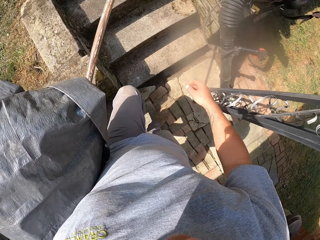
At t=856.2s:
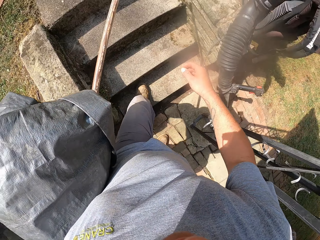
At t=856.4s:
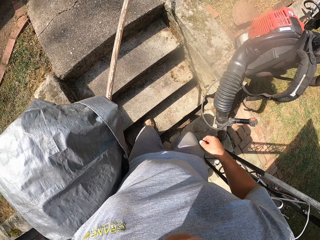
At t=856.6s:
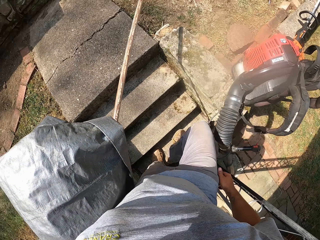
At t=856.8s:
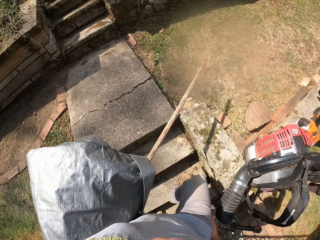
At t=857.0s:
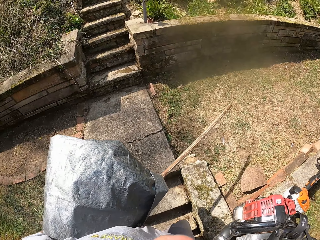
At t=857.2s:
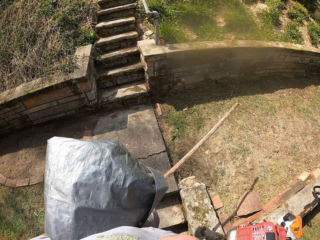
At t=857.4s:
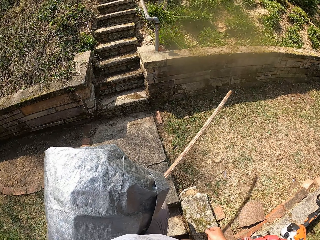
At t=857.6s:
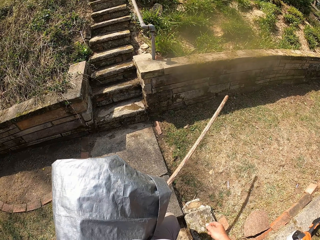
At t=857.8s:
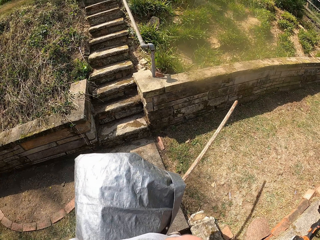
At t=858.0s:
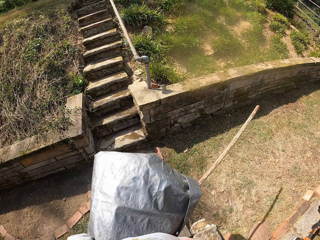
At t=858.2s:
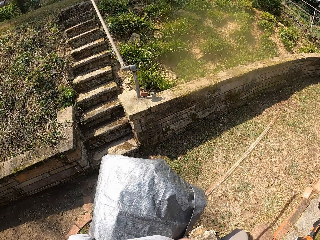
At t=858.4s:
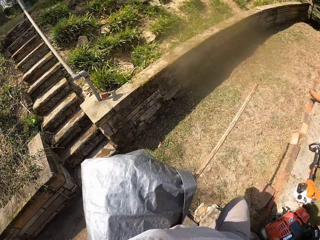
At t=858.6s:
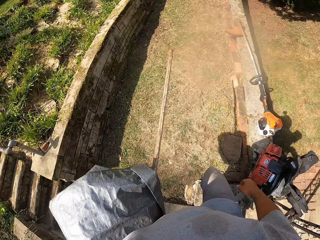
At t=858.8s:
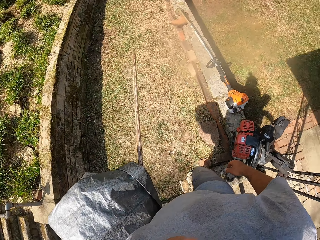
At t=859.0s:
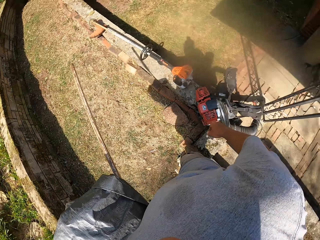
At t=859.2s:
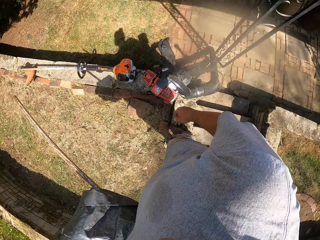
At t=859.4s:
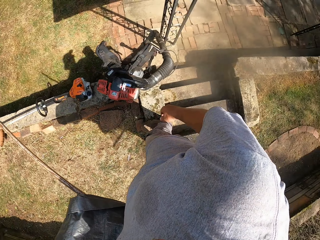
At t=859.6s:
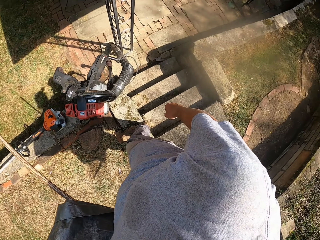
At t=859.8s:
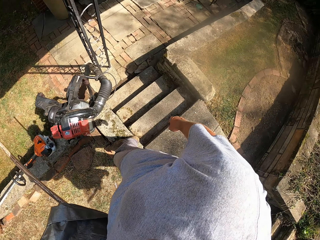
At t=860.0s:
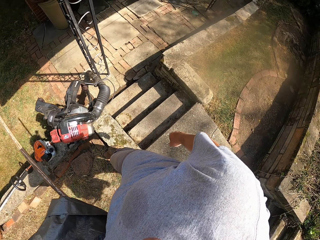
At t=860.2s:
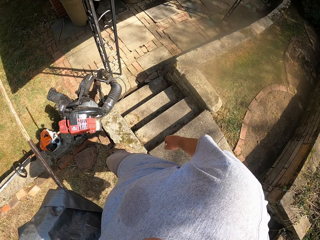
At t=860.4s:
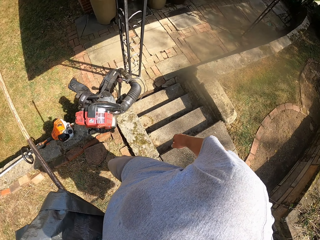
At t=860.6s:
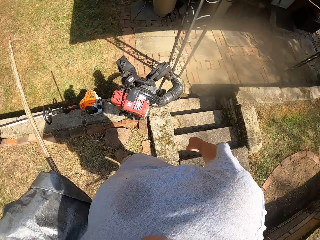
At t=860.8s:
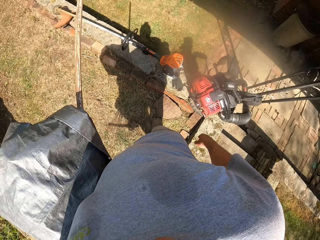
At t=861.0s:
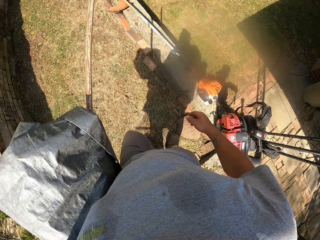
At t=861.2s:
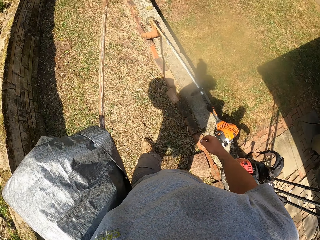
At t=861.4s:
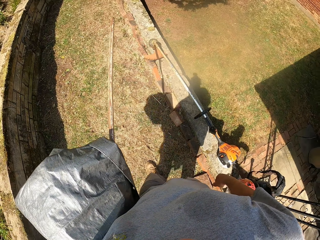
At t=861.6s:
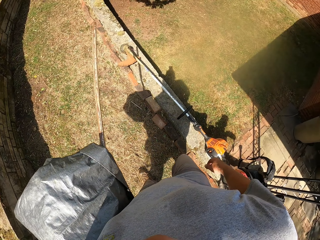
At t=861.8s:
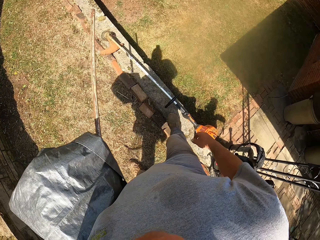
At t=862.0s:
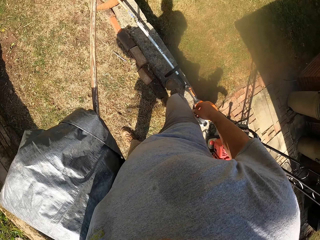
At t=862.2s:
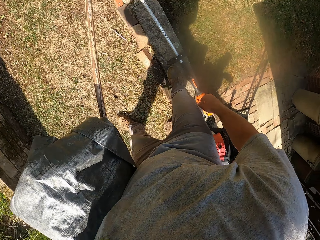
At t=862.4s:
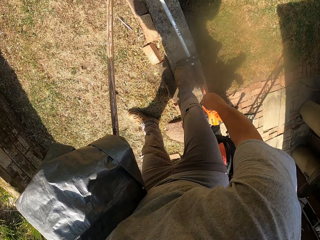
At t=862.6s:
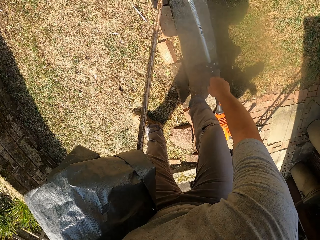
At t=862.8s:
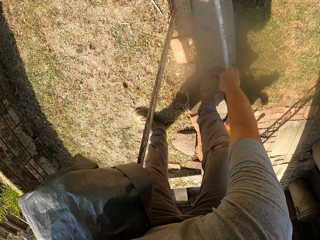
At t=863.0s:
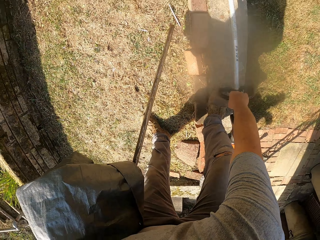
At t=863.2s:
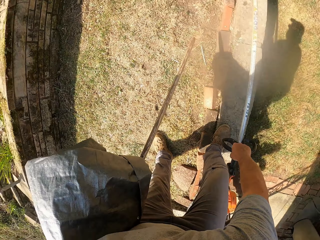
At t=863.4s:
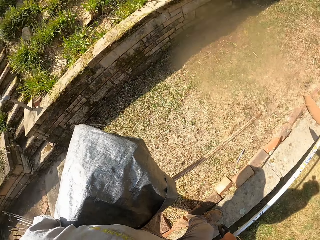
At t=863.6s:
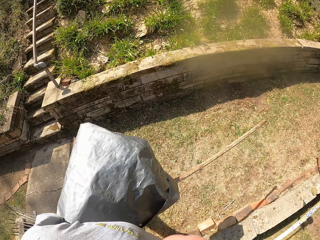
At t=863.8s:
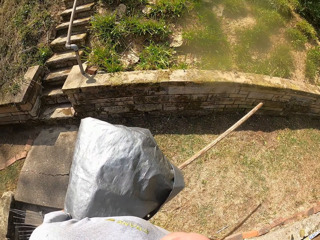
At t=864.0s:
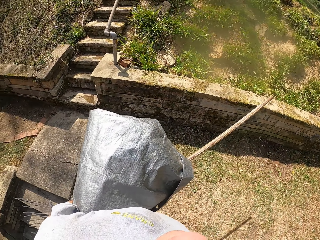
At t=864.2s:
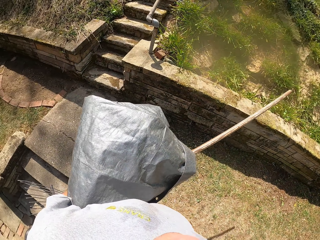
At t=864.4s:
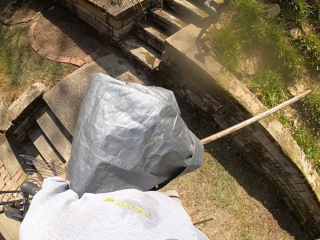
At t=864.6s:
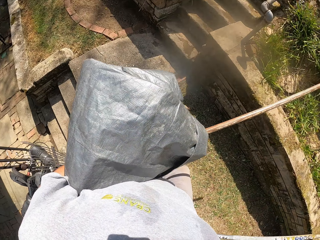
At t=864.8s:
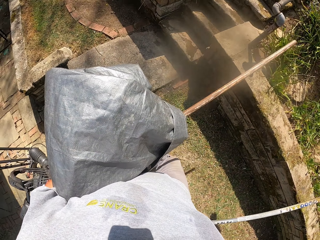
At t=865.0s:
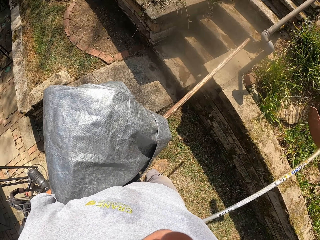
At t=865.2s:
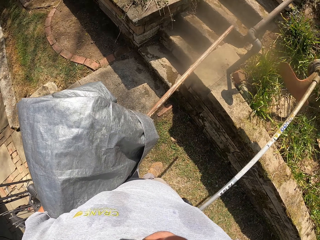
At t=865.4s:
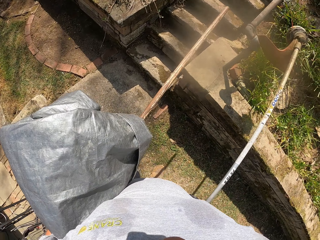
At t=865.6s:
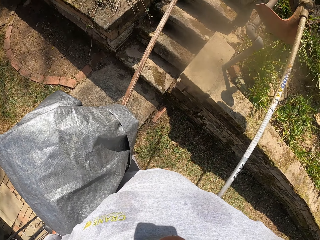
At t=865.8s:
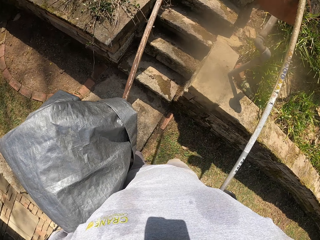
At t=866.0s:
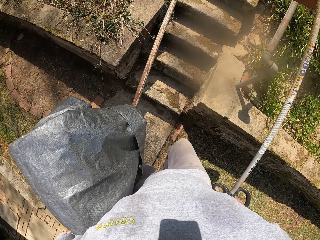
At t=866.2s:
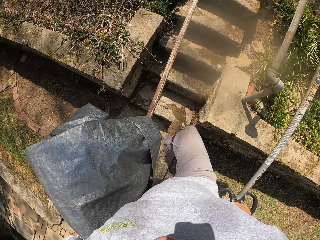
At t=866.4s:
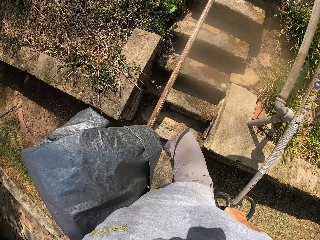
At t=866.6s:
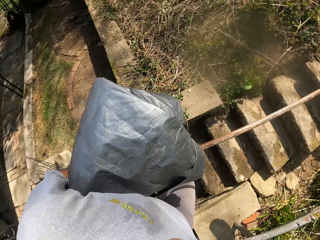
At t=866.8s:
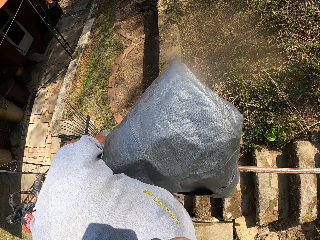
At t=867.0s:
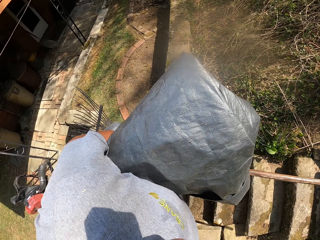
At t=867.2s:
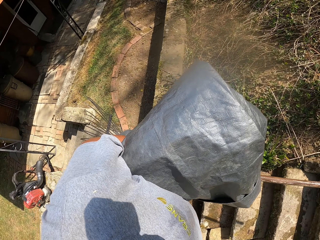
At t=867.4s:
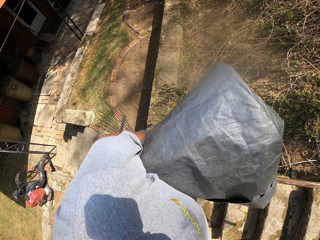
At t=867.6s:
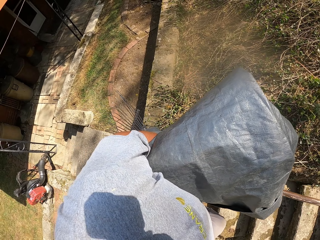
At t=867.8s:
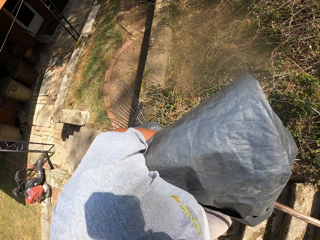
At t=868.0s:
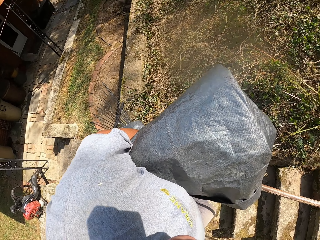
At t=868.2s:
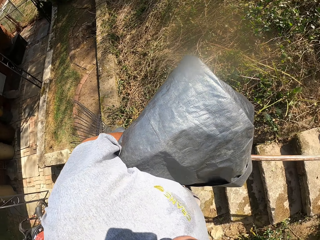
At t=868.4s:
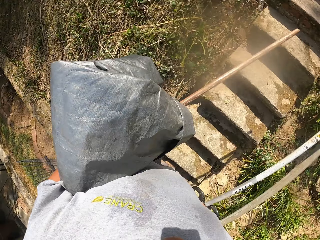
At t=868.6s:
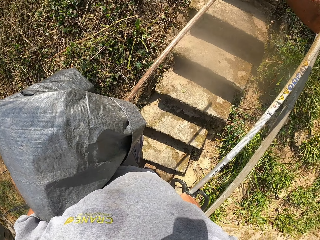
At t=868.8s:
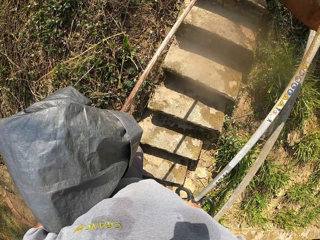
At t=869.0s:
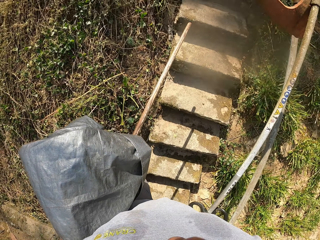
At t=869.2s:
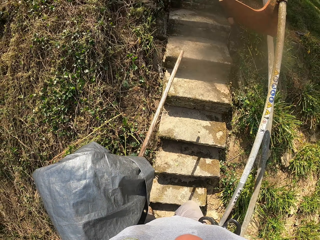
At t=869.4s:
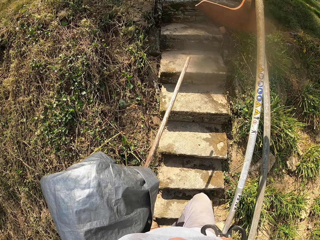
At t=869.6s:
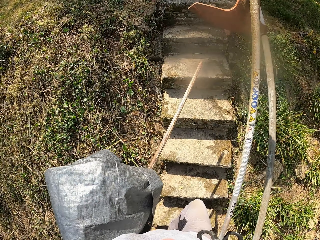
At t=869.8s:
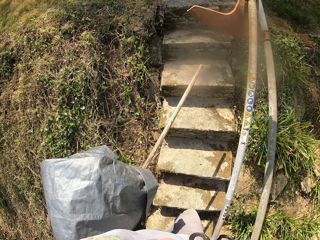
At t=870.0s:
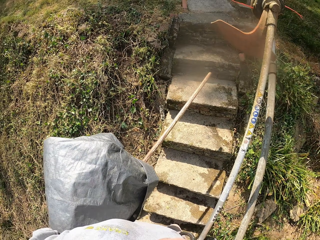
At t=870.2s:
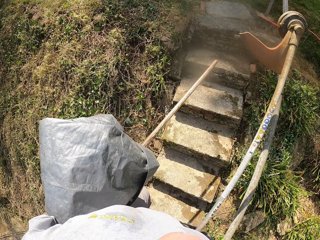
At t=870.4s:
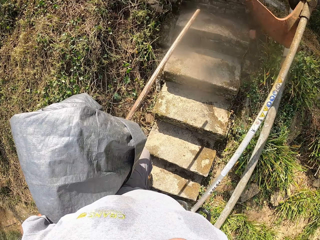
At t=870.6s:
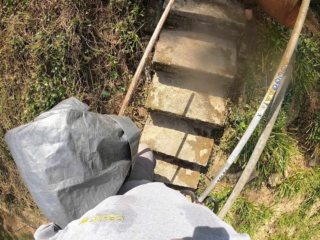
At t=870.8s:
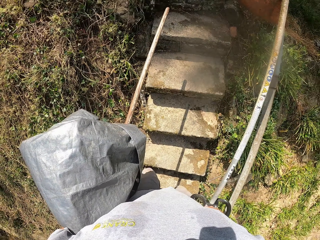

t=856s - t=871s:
The camera wearer climbs the stairs. They look around, walk on the grass and bend downwards. They pick up a grass cutter or watch. They stand up, walk around and climb the stairs.

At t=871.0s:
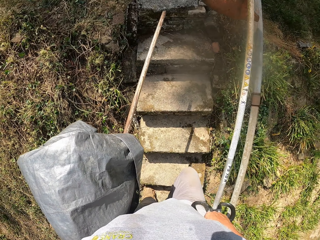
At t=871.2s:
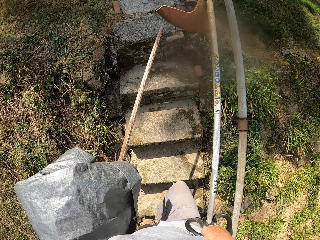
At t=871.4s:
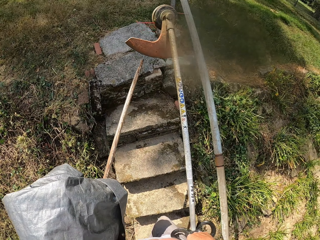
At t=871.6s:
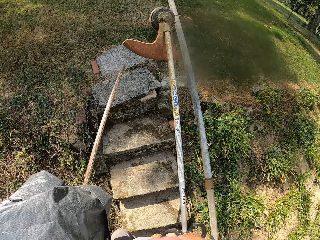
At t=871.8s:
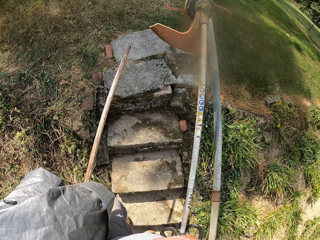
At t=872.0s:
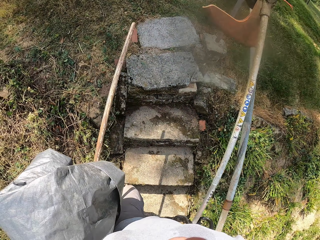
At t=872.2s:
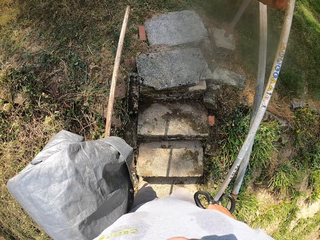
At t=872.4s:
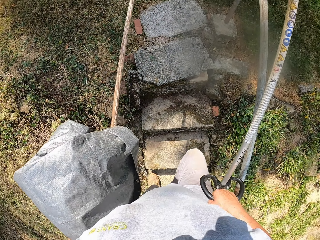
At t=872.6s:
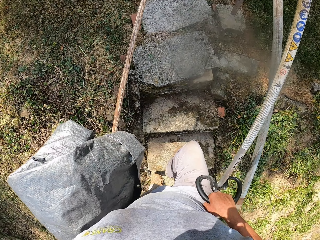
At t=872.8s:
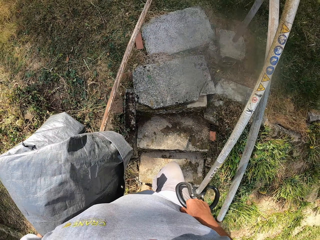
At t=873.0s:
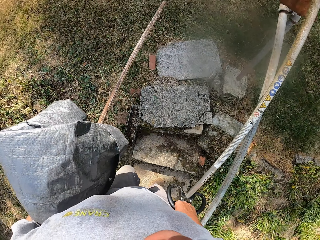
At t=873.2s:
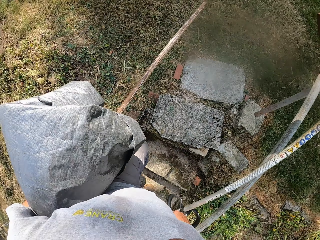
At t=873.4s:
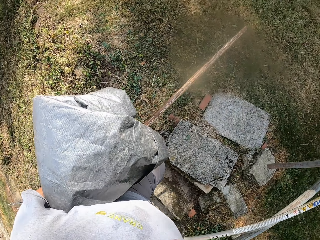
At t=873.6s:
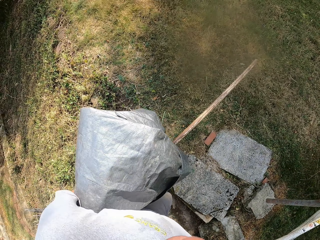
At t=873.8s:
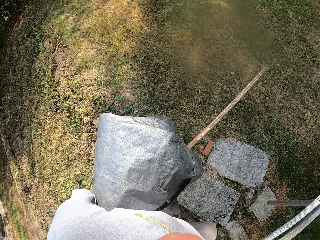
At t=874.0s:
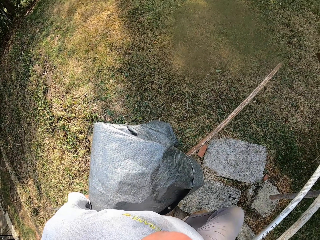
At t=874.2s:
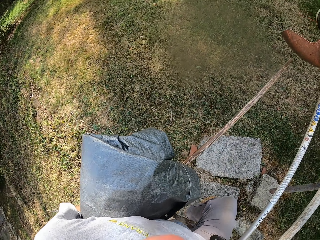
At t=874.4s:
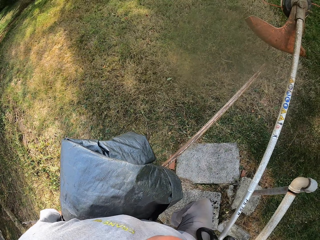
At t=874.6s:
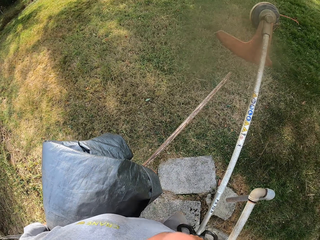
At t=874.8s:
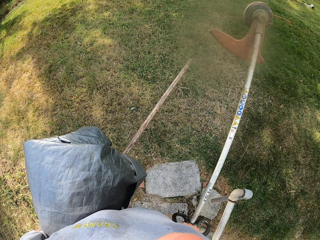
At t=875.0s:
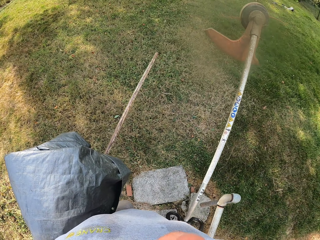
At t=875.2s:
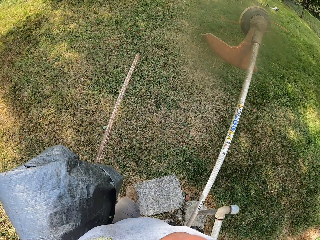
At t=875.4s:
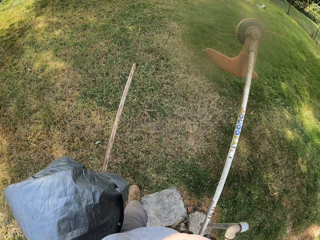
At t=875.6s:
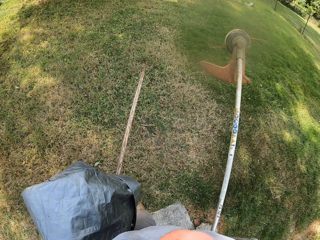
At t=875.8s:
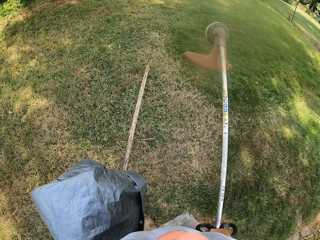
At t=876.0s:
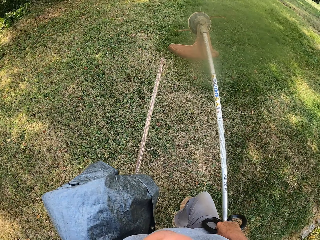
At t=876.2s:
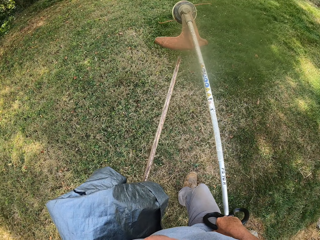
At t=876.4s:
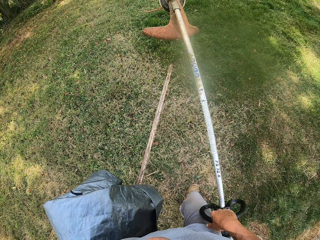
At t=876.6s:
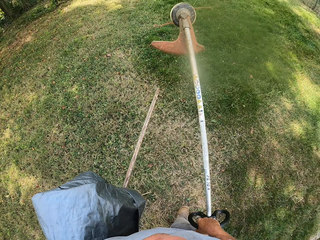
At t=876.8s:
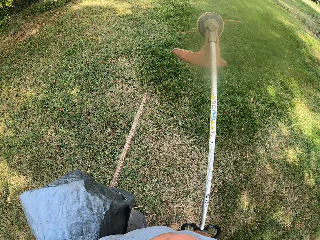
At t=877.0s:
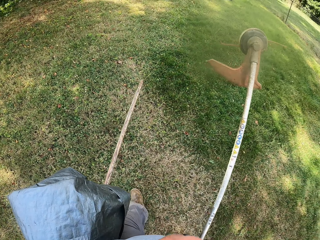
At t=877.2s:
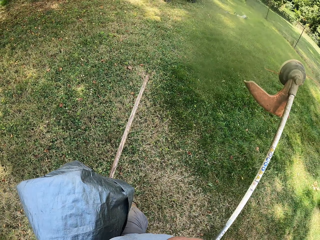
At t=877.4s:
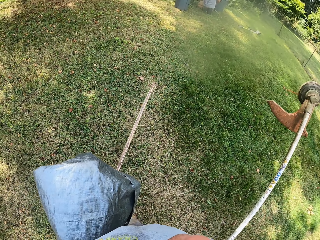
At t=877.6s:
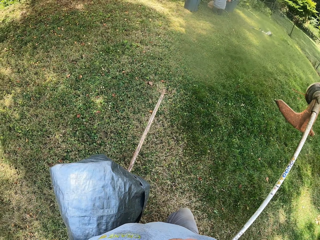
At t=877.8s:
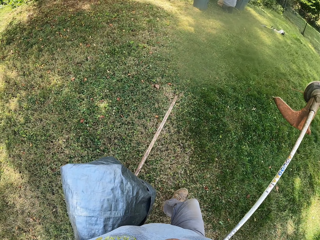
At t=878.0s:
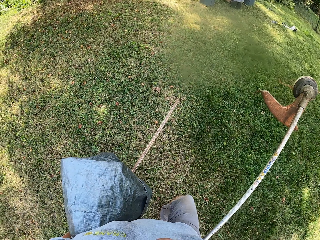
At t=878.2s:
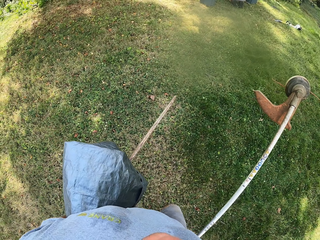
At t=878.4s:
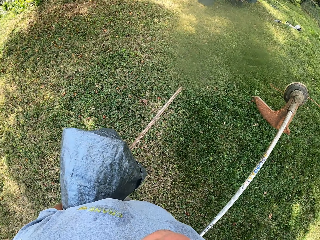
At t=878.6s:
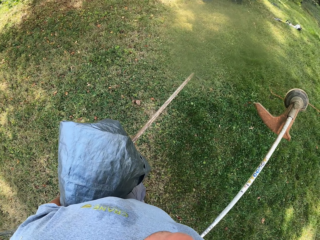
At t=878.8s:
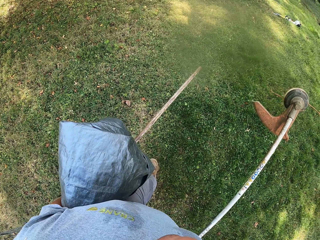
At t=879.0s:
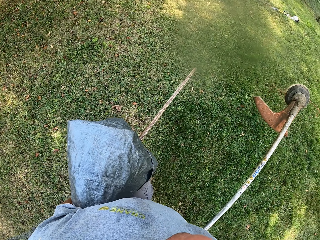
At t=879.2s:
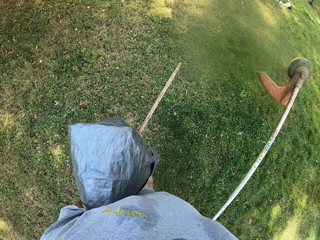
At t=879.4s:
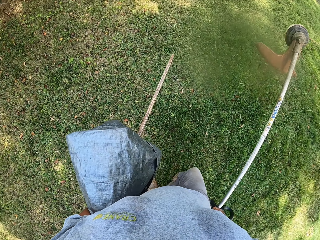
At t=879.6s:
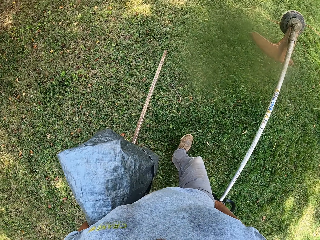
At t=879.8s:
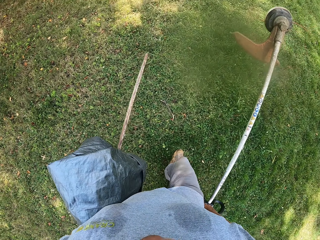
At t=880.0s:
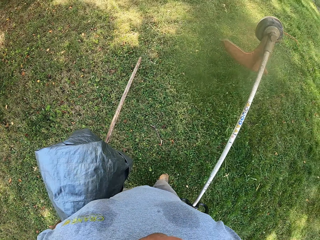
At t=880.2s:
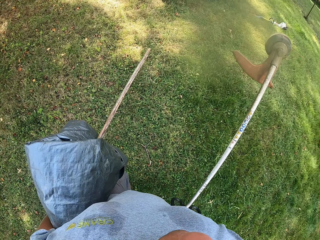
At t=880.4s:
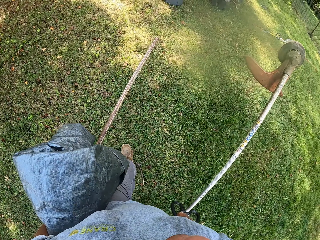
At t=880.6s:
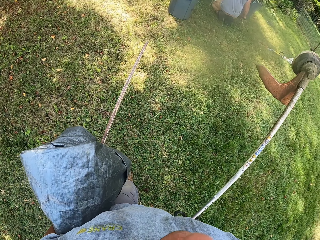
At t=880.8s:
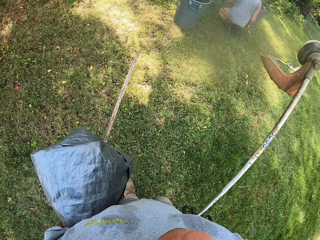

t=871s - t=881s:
The camera wearer walks on the grass. A man kneels on the grass.
